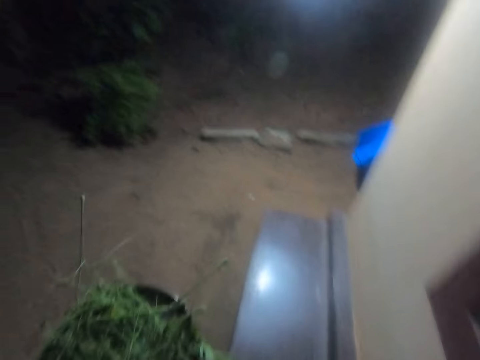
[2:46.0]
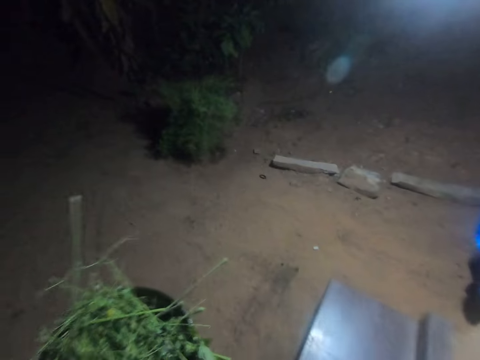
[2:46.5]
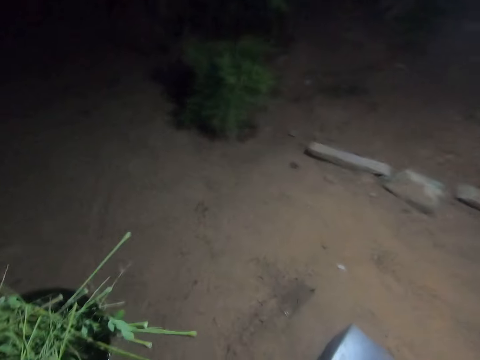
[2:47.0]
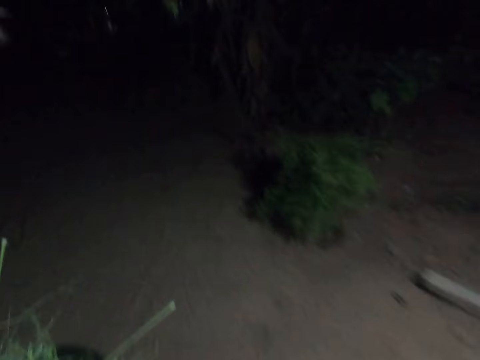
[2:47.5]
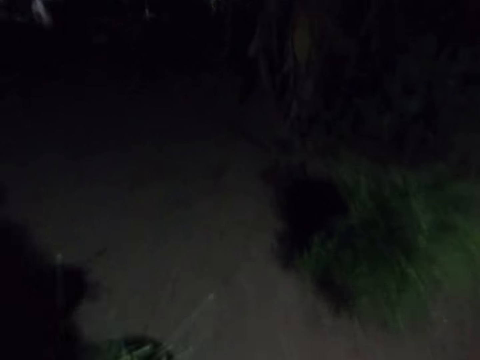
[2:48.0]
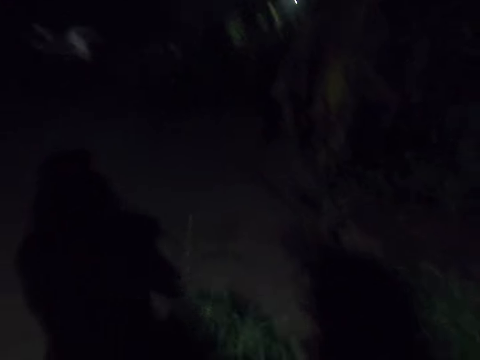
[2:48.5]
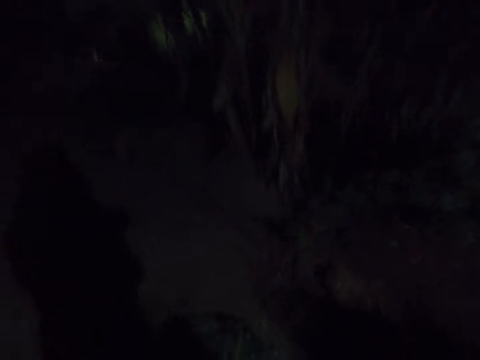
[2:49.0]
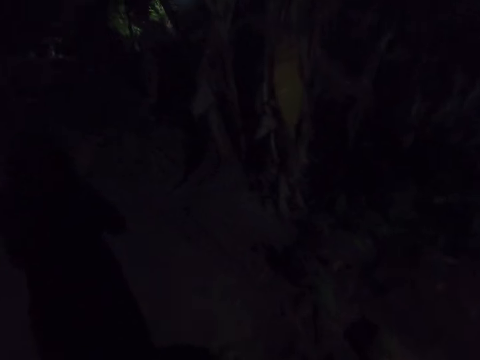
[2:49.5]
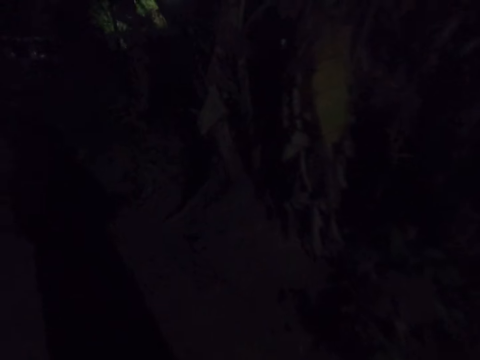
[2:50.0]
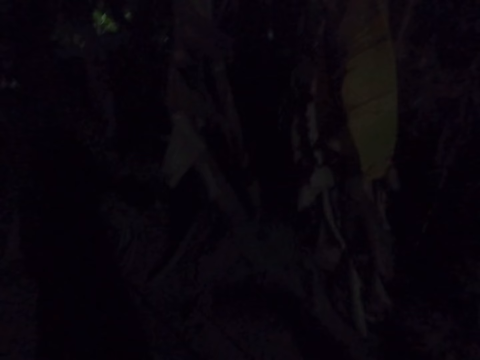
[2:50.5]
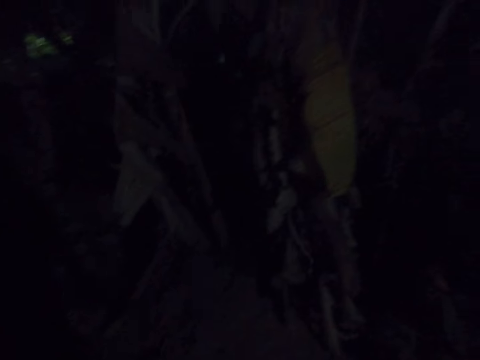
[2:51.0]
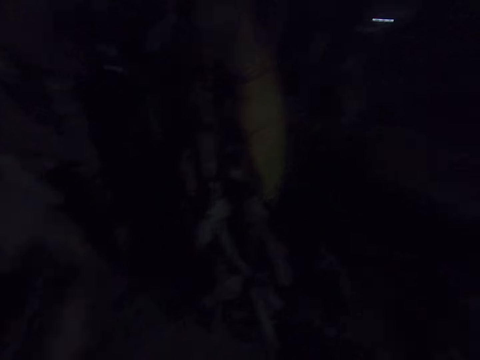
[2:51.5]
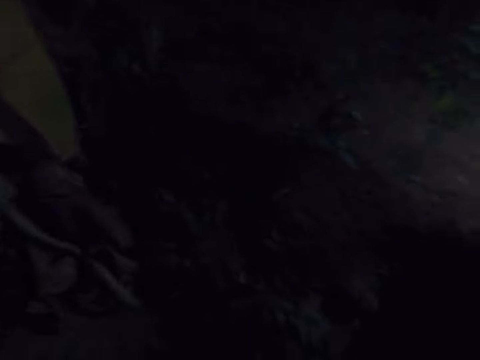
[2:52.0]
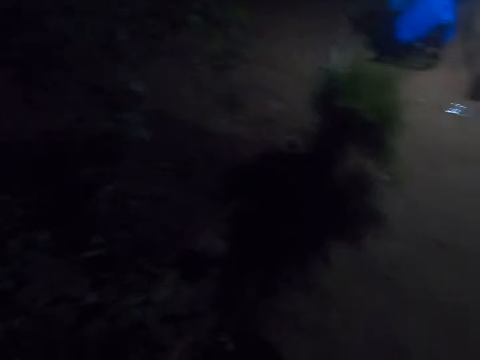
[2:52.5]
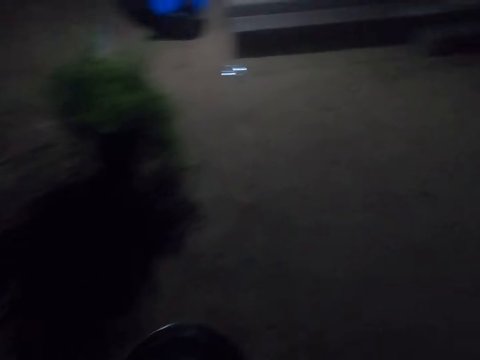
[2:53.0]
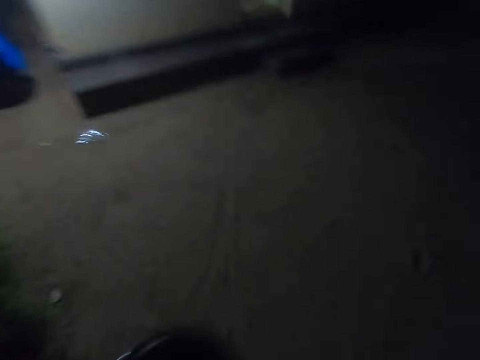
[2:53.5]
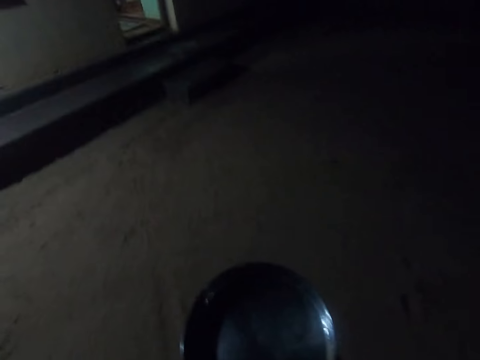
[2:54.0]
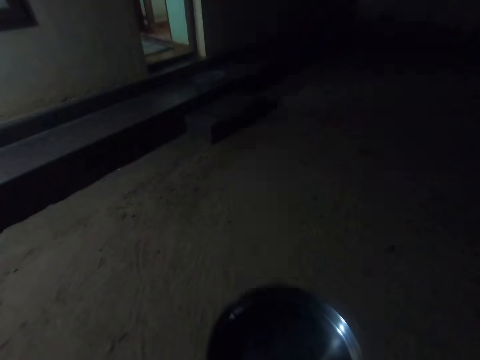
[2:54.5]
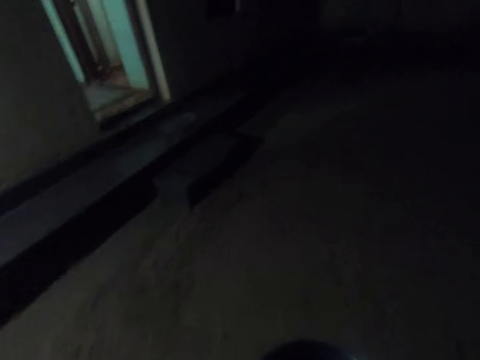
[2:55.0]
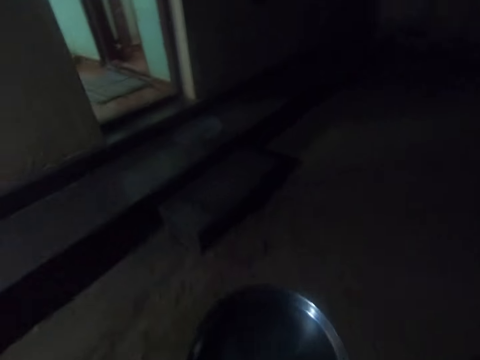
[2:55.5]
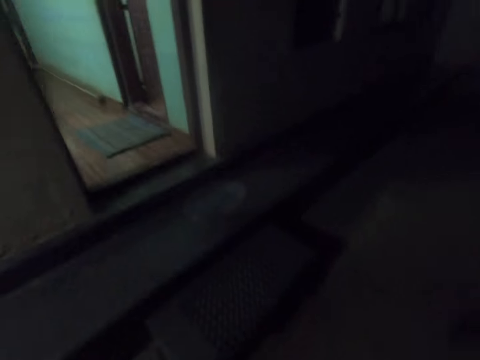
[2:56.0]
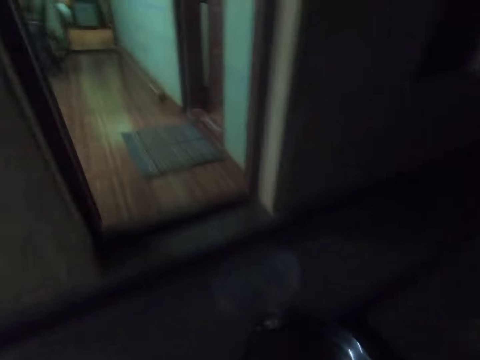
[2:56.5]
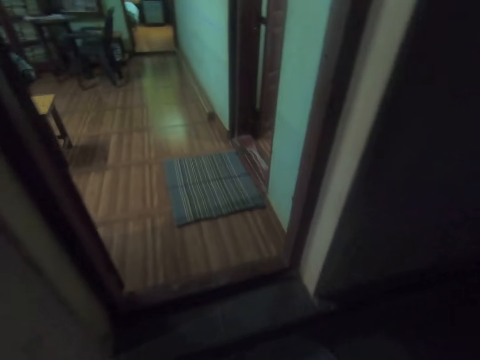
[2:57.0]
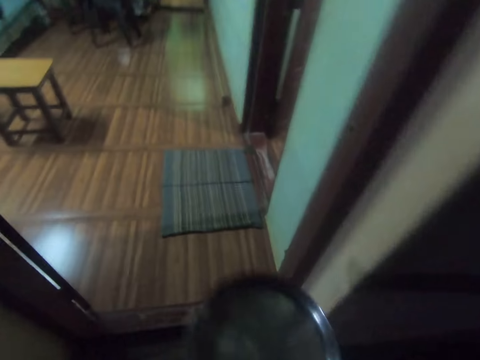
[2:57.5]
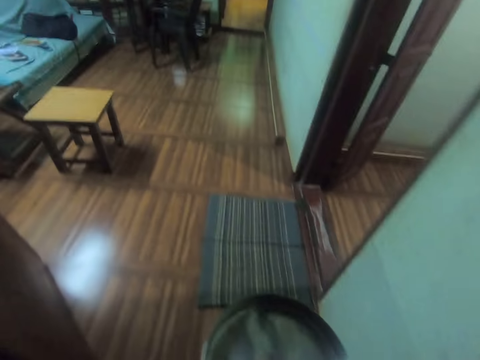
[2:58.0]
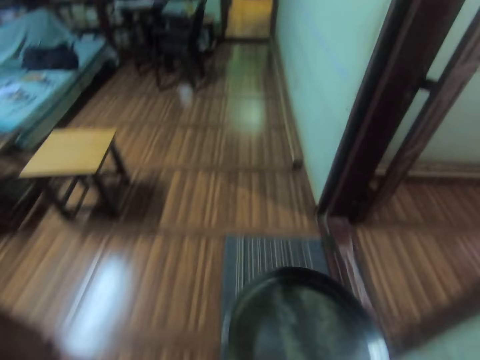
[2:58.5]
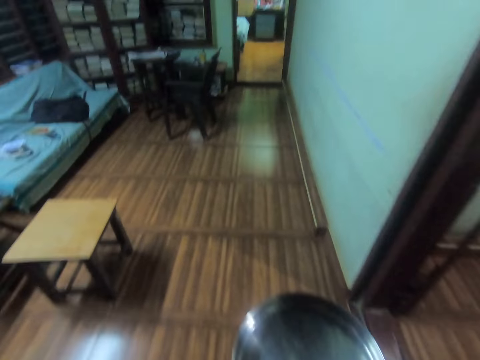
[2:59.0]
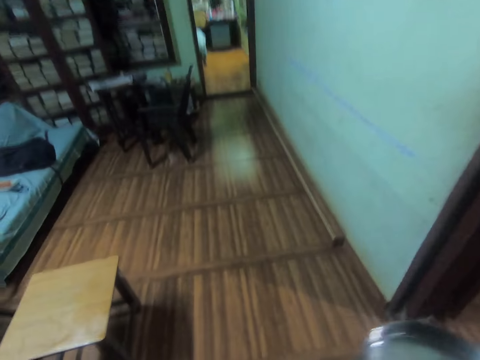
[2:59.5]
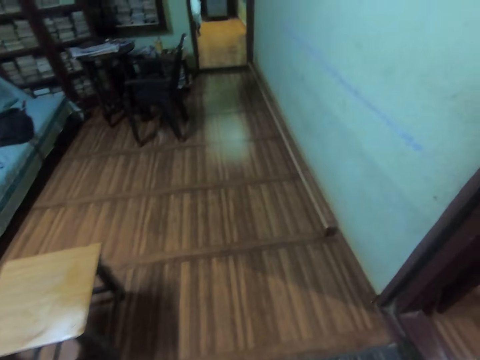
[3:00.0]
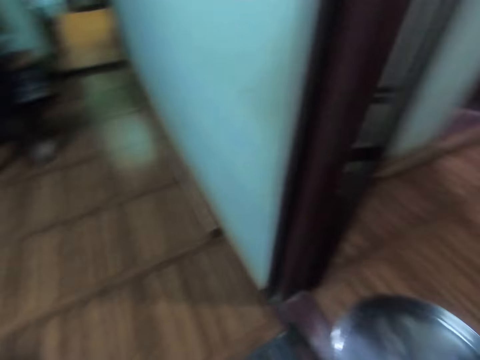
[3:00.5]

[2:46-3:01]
The camera wearer throws the branches on the ground outside. They walk to the house.

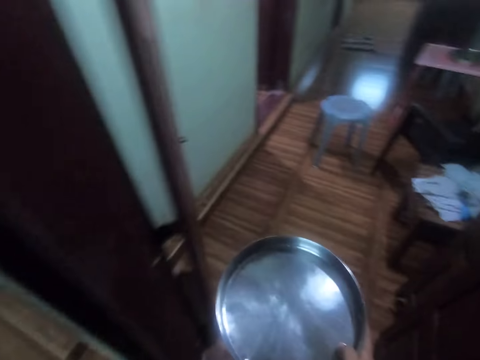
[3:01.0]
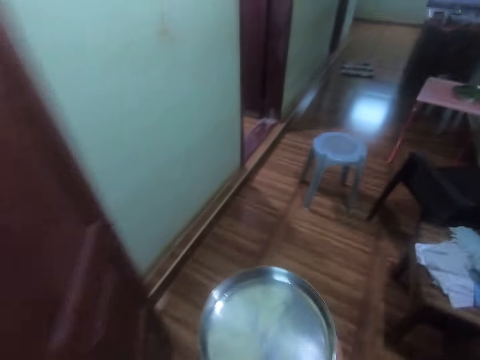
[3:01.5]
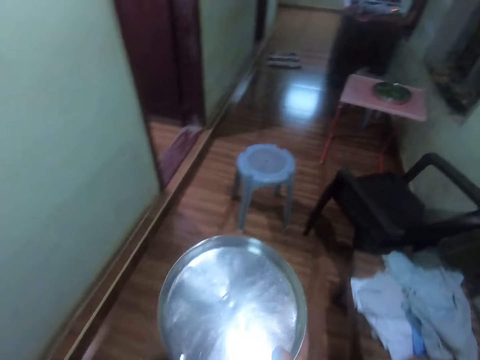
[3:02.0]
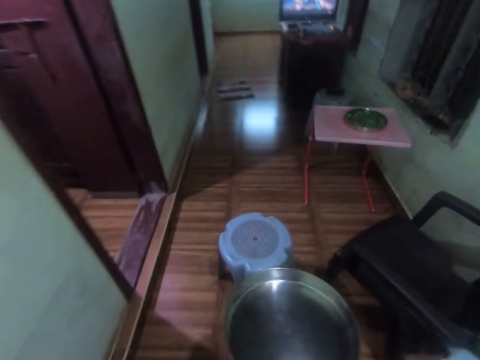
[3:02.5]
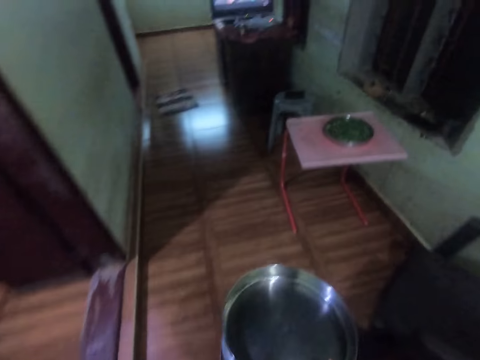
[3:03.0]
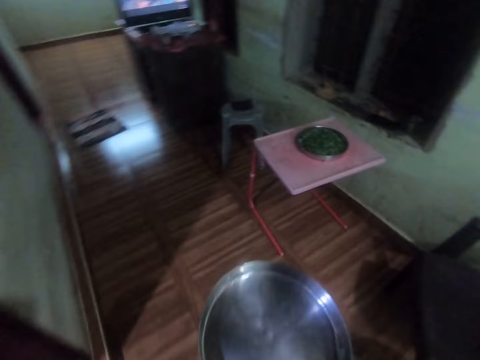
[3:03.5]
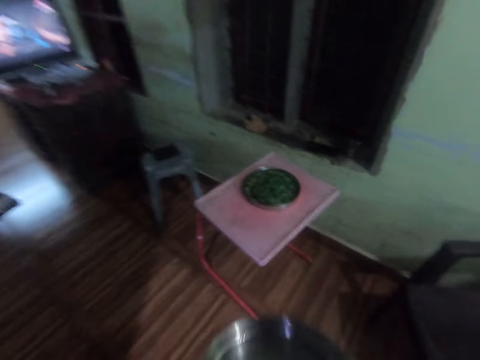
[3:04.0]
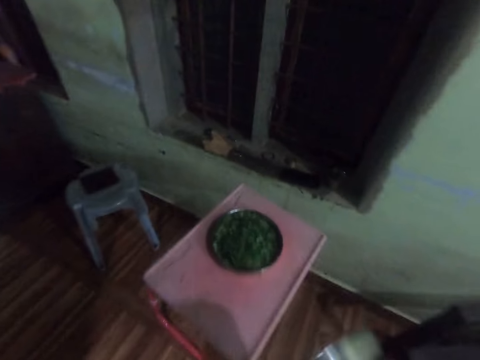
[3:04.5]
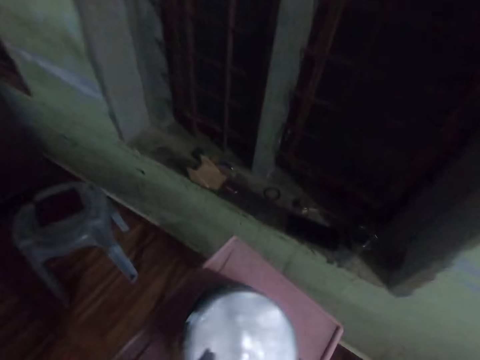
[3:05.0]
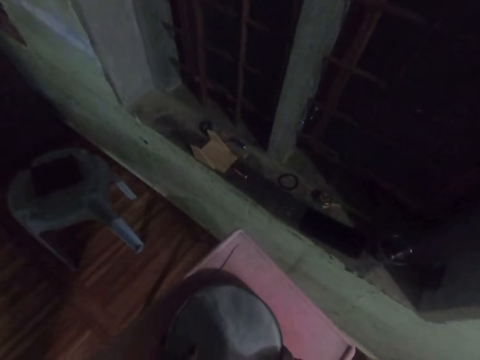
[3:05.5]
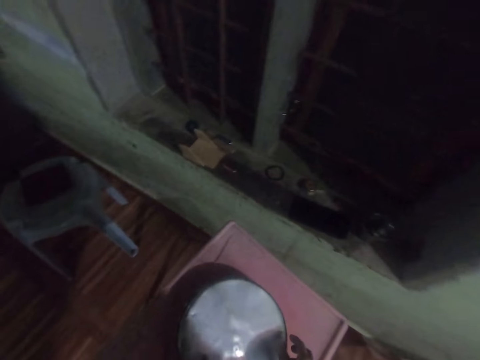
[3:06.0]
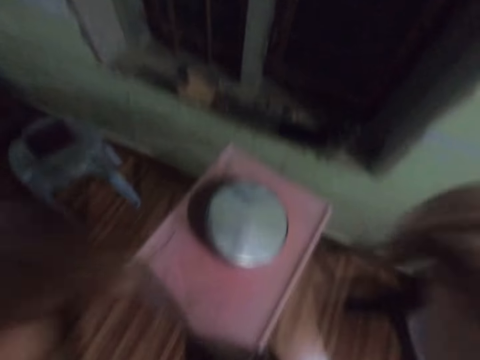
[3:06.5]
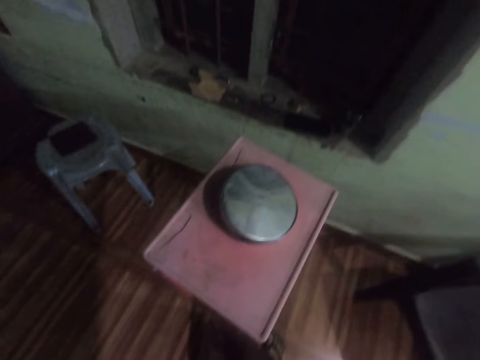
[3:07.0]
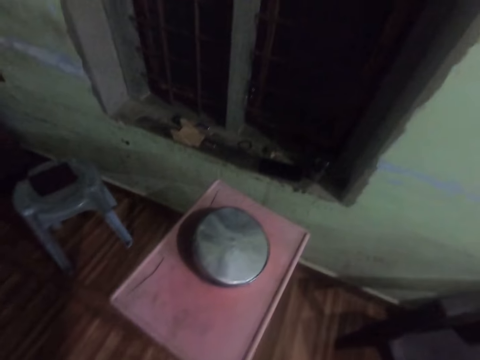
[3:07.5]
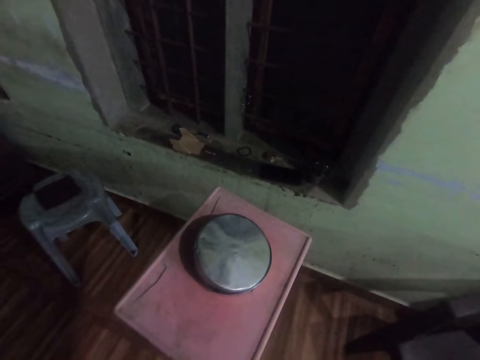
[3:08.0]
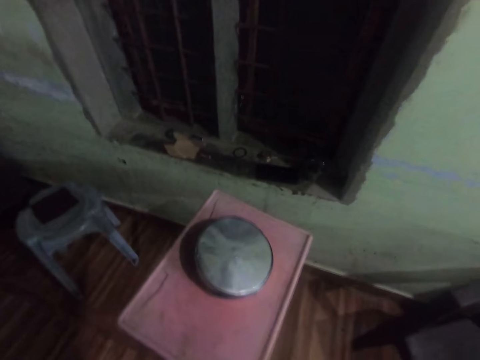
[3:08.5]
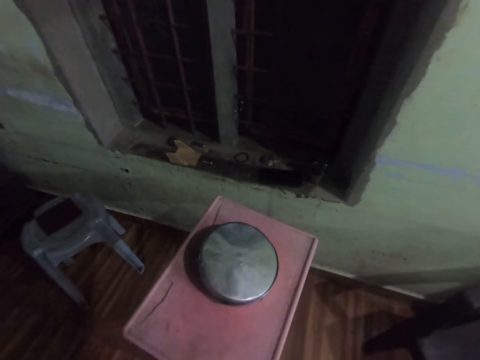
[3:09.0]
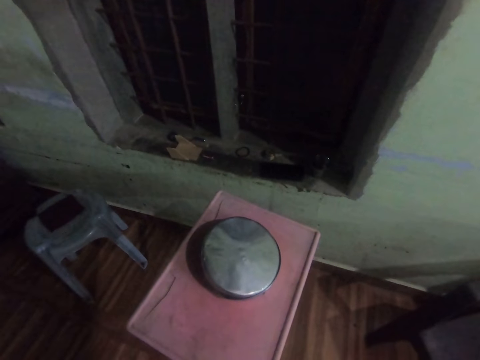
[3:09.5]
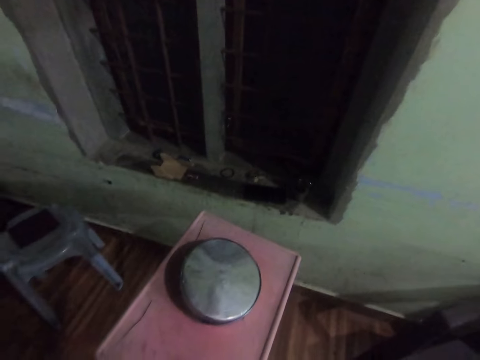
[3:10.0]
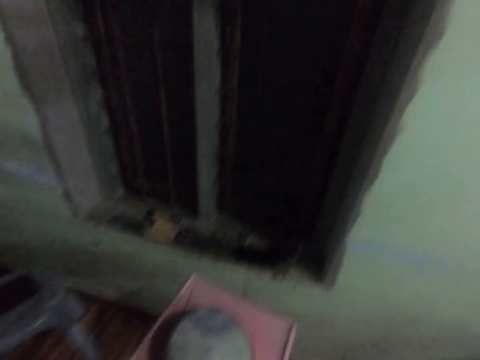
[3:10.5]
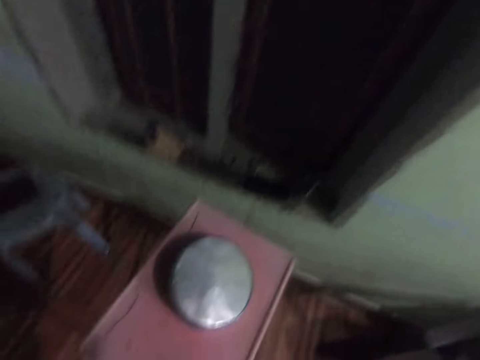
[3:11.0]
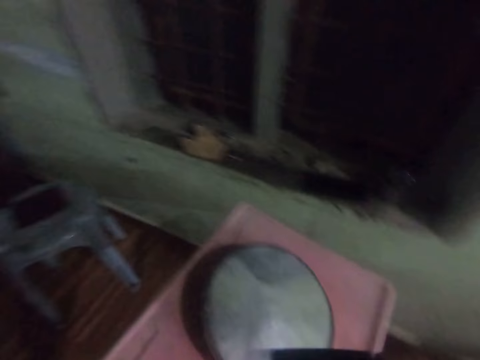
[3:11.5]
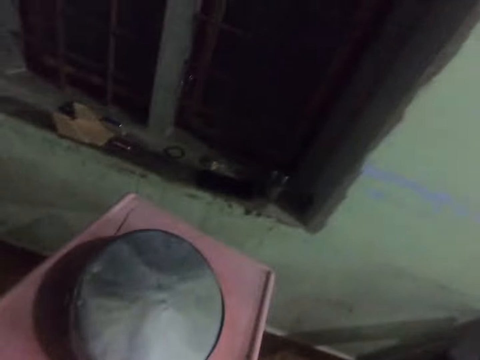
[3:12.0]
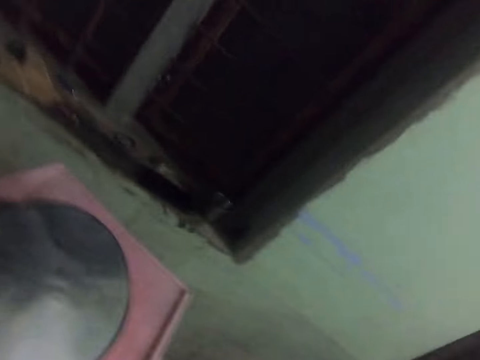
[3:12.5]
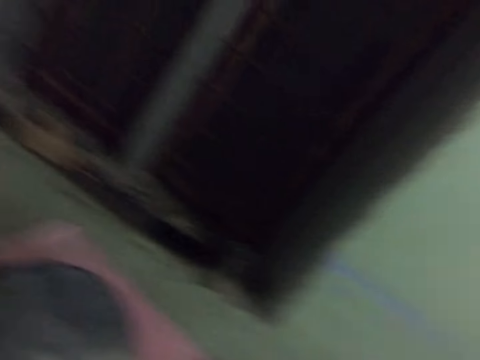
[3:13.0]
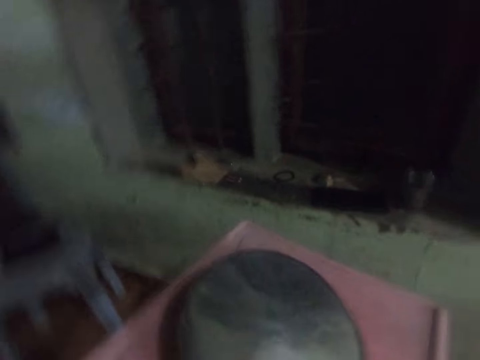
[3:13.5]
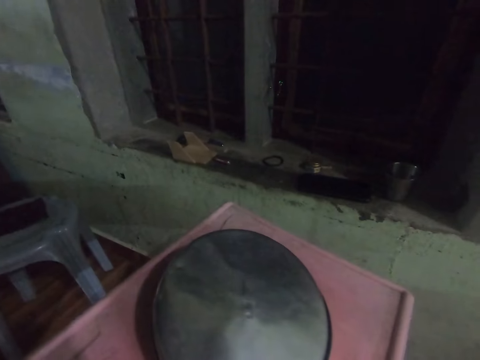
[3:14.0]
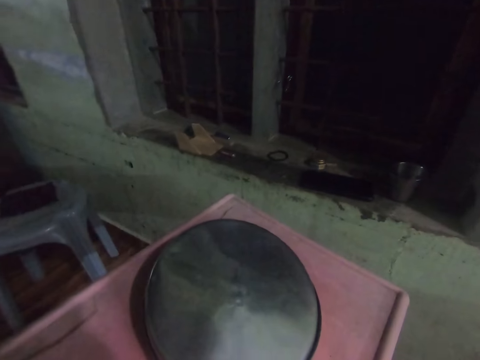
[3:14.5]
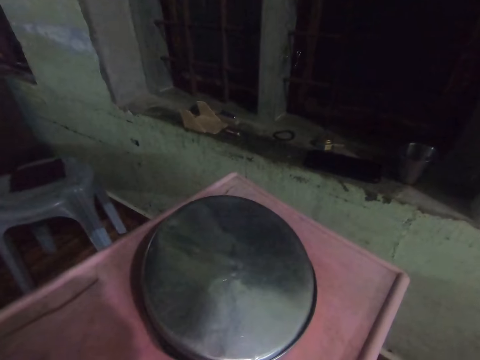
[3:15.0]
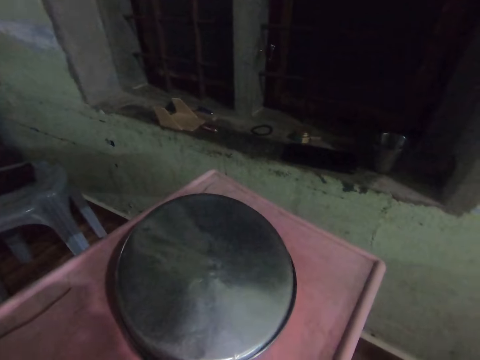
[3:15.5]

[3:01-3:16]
The camera wearer covers a plate with another plate with her right hand. She touches her face with her right hand. She adjusts the camera.
